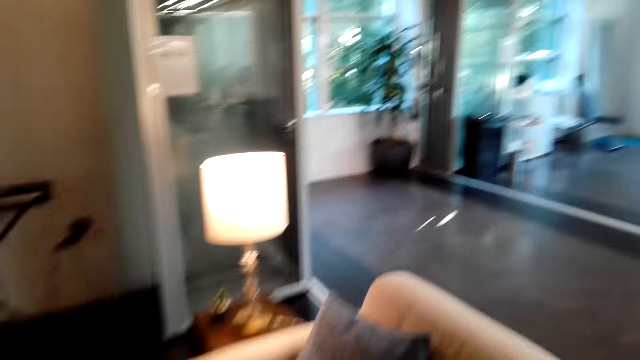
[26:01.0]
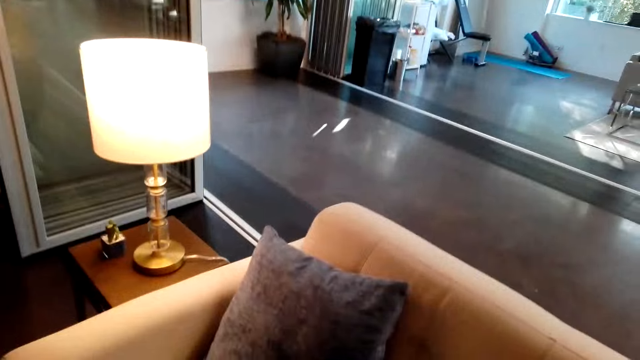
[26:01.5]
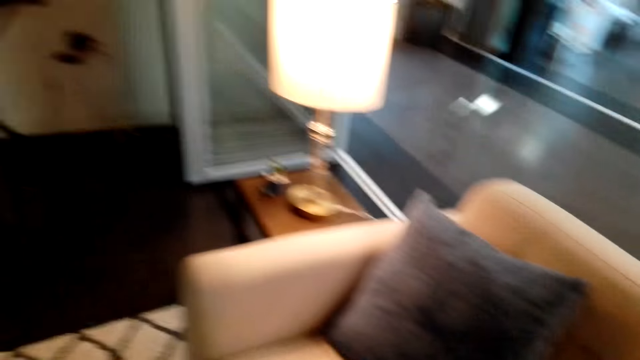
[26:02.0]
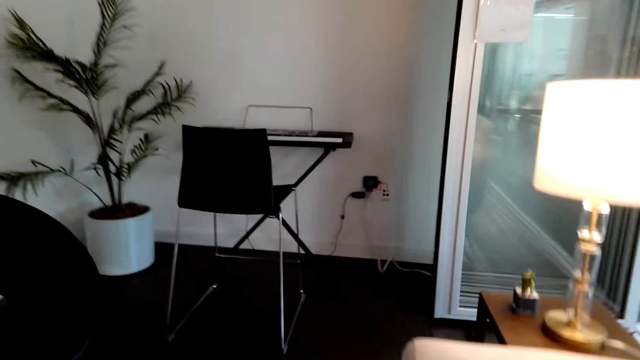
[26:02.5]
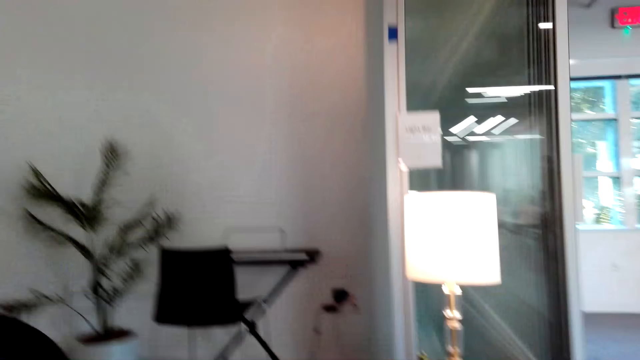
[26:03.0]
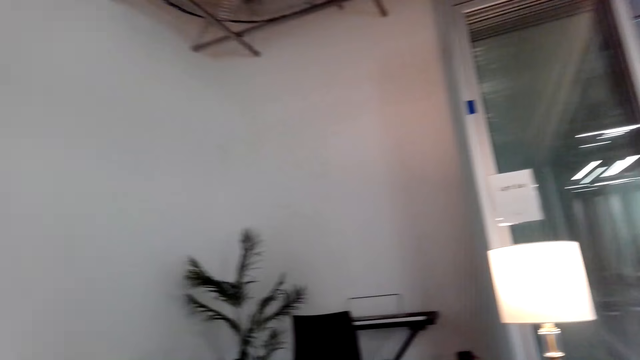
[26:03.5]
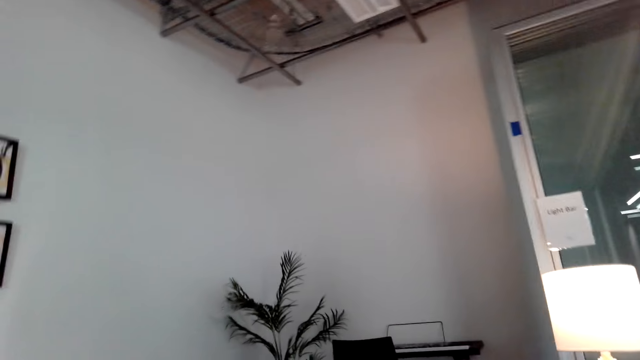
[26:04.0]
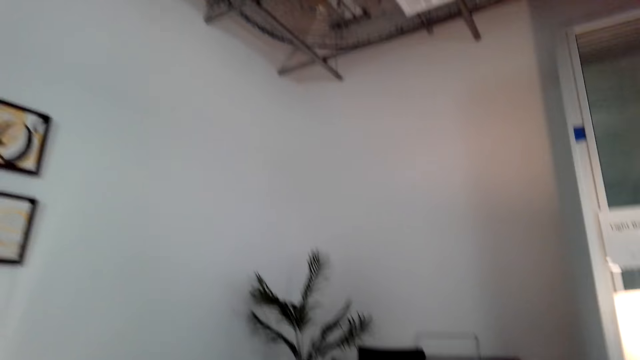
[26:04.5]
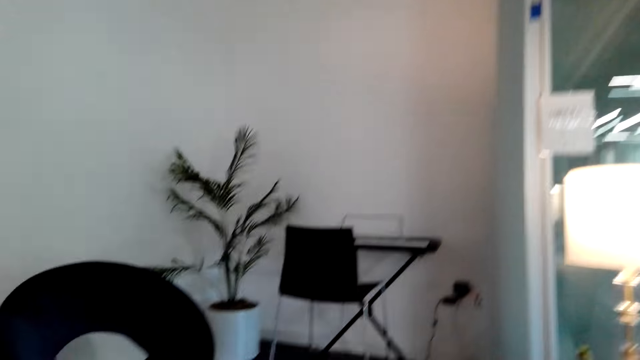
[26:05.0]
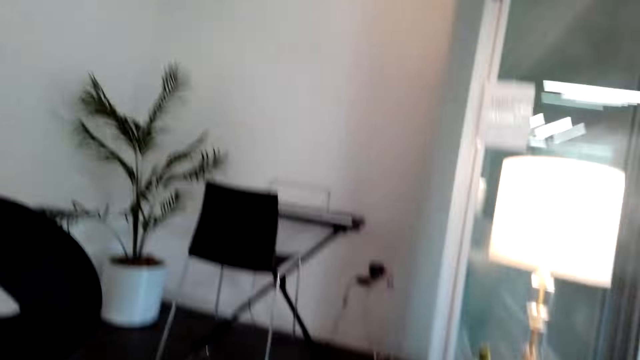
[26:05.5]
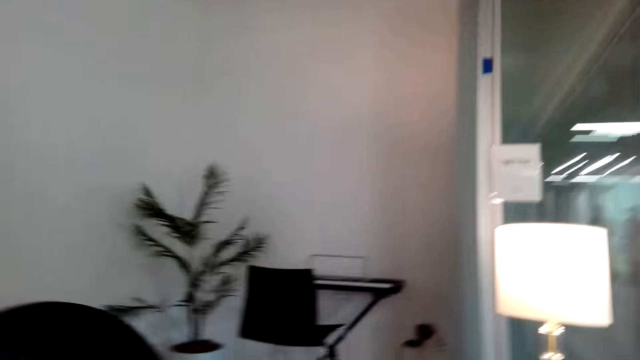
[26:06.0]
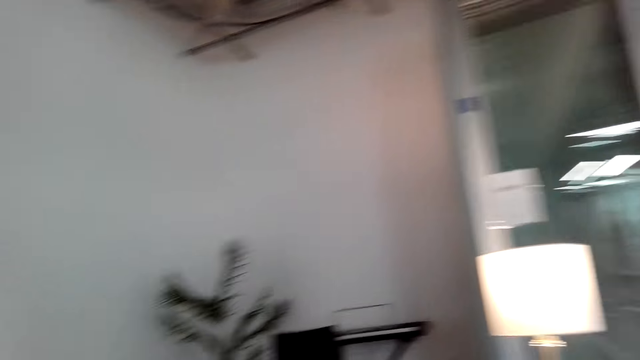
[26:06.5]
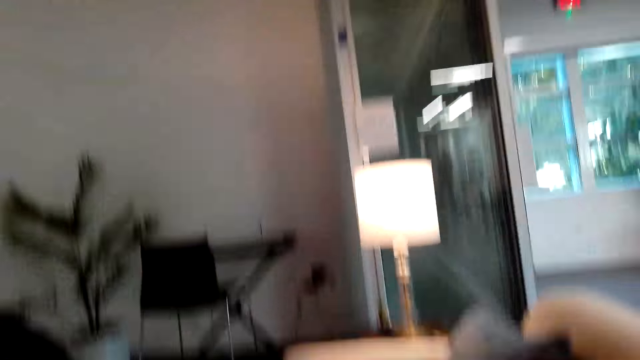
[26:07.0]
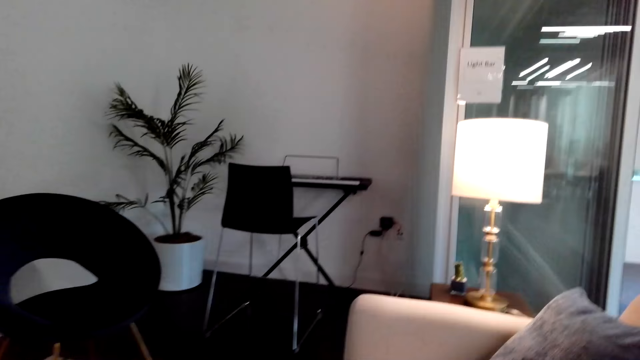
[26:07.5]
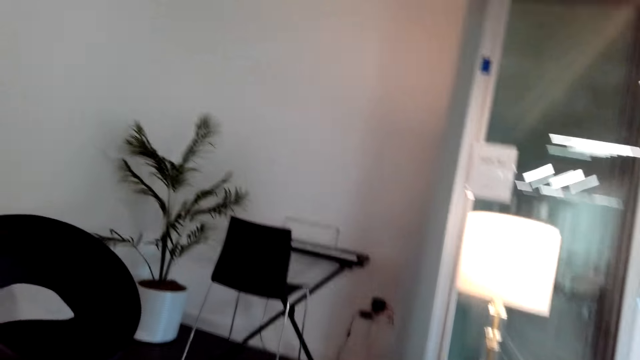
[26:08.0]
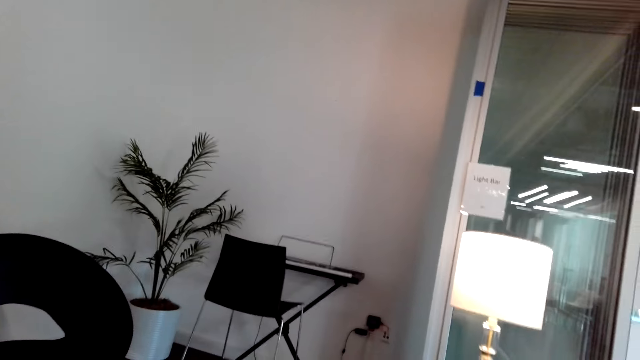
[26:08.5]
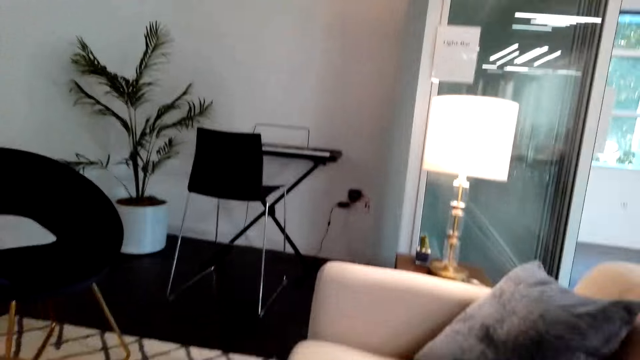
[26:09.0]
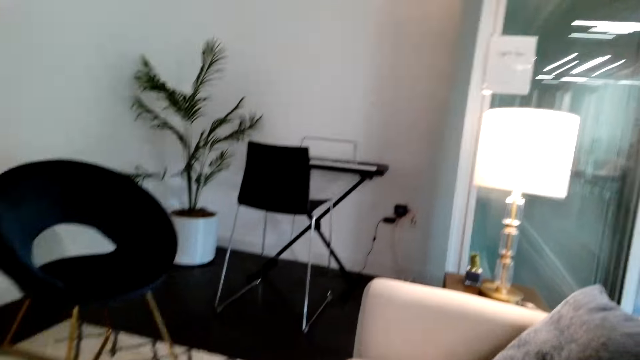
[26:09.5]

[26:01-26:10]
The camera wearer takes the call on the mobile phone. They communicate on the phone and move around the room.

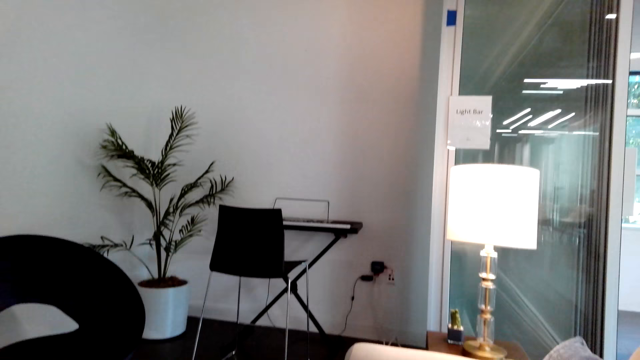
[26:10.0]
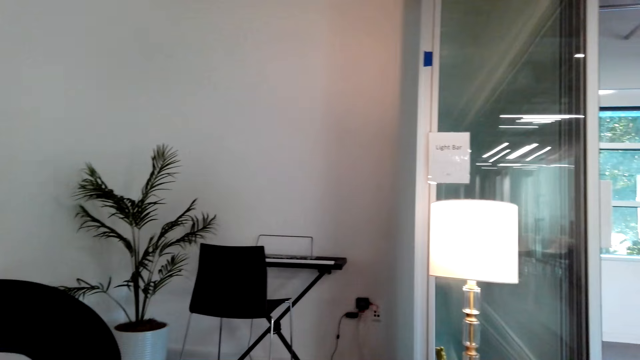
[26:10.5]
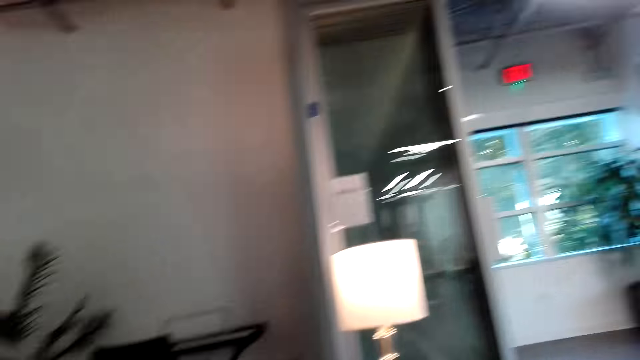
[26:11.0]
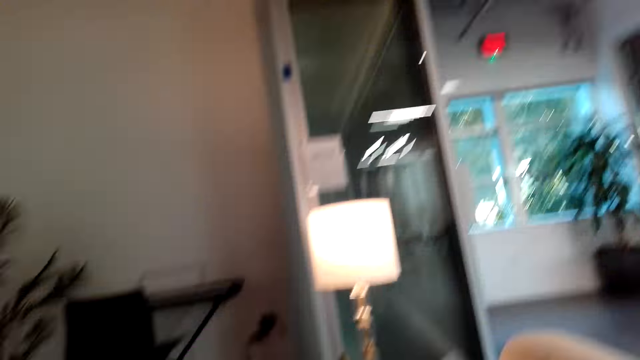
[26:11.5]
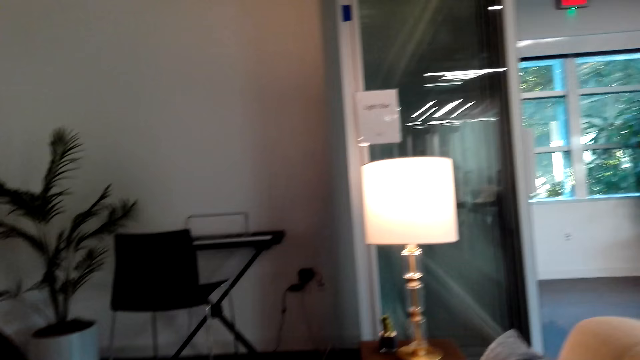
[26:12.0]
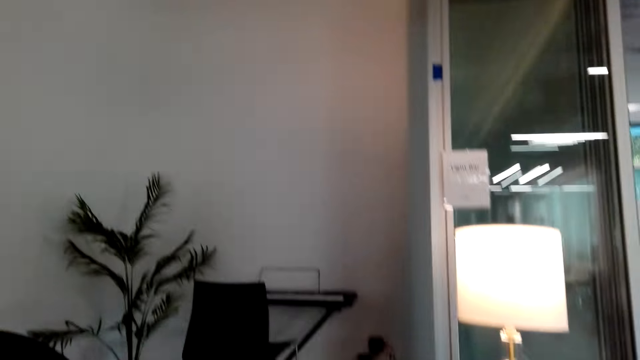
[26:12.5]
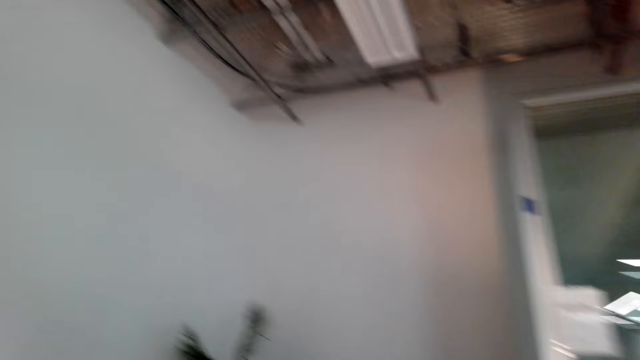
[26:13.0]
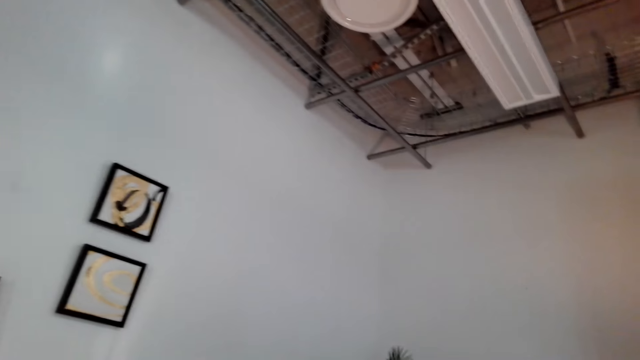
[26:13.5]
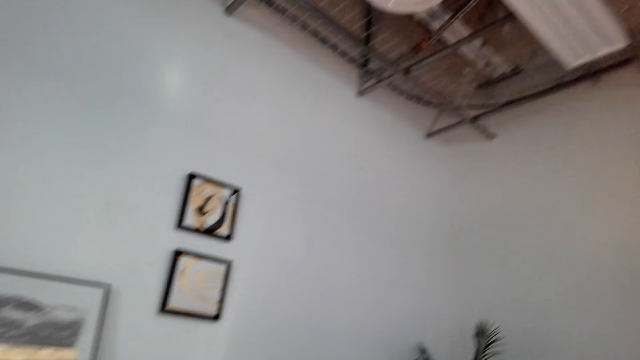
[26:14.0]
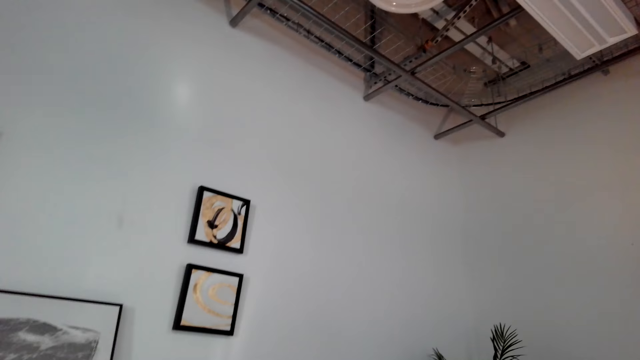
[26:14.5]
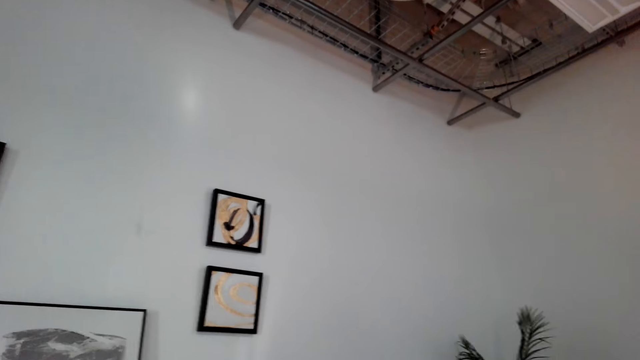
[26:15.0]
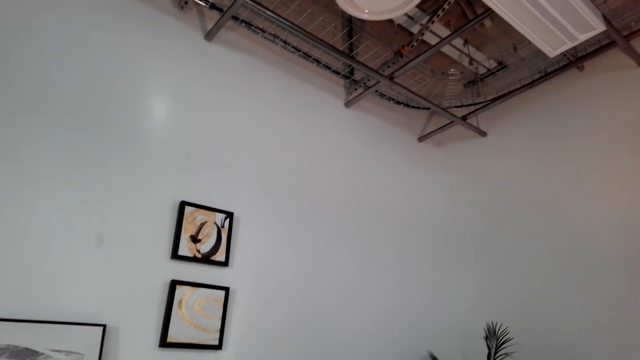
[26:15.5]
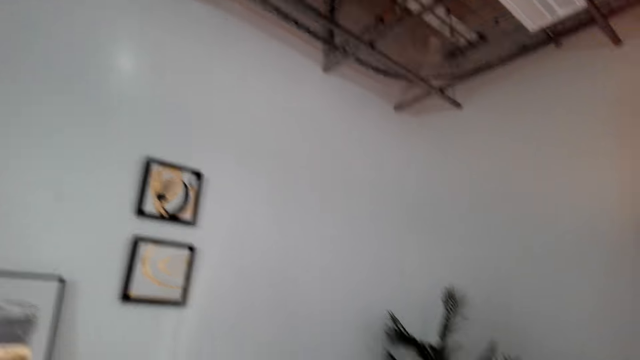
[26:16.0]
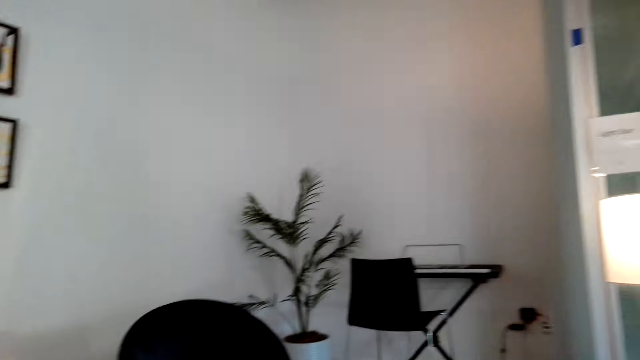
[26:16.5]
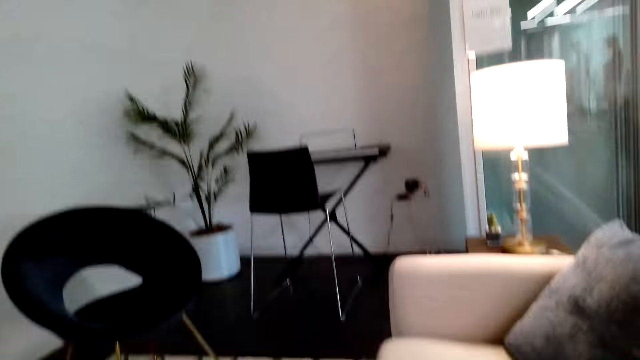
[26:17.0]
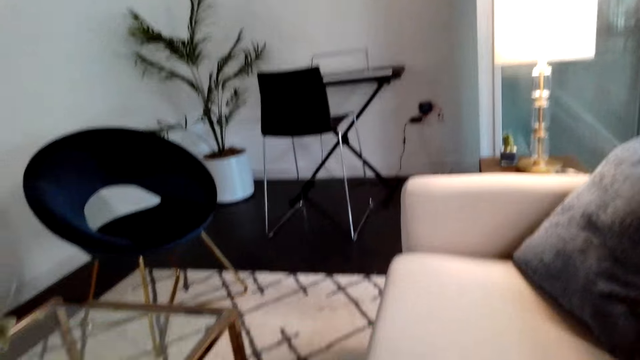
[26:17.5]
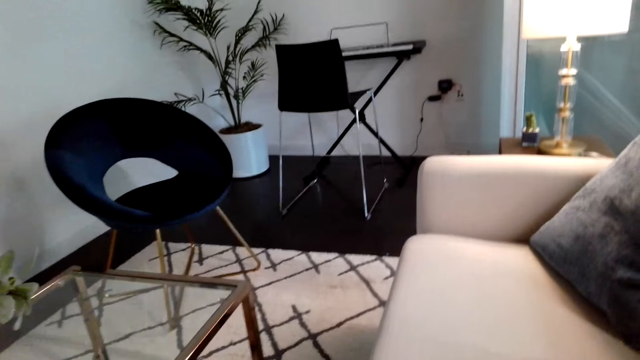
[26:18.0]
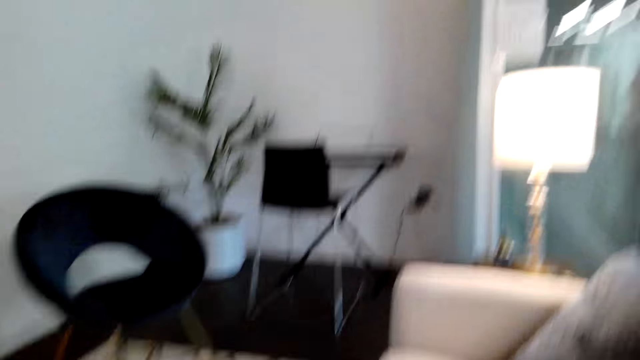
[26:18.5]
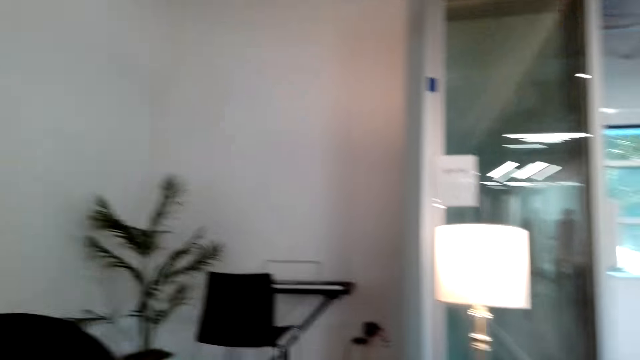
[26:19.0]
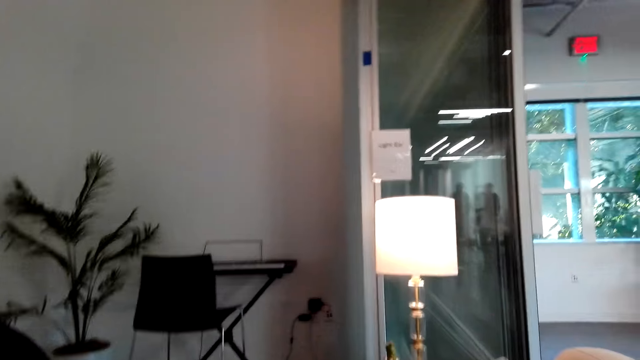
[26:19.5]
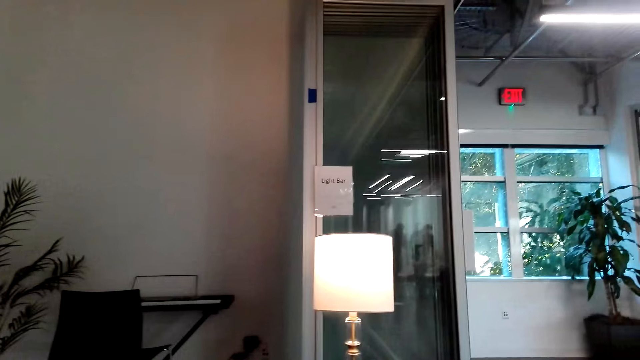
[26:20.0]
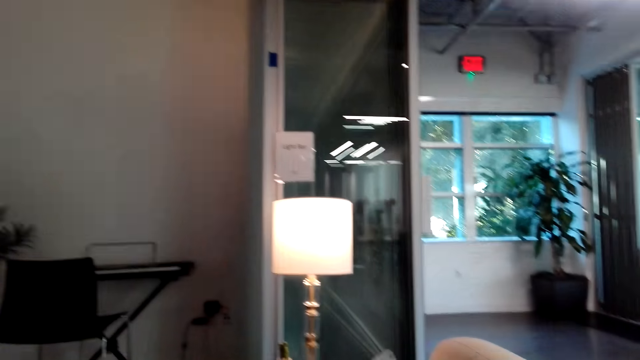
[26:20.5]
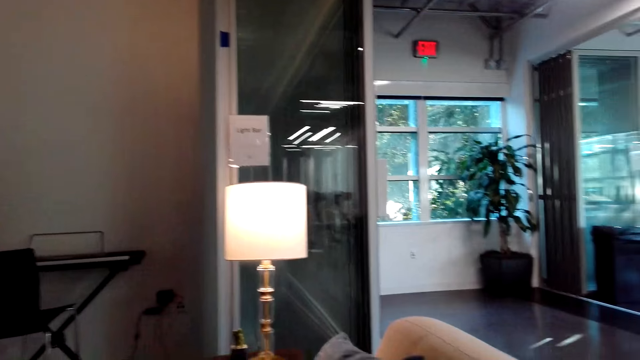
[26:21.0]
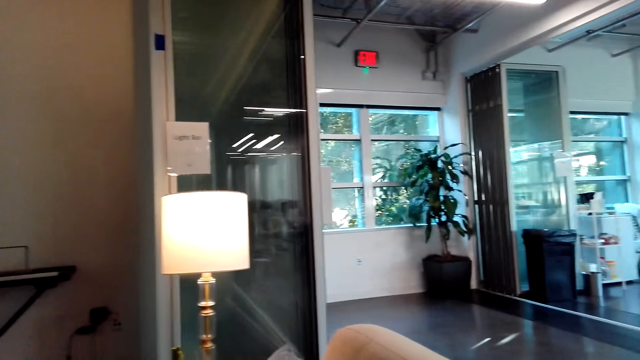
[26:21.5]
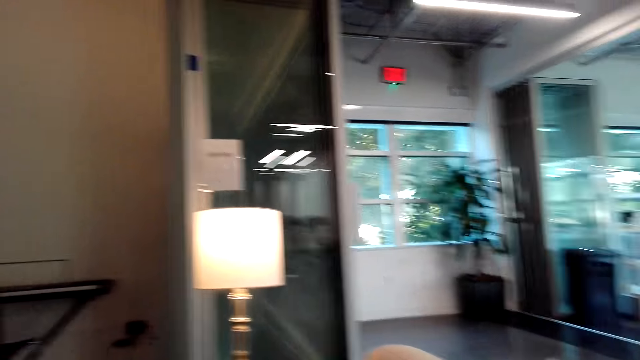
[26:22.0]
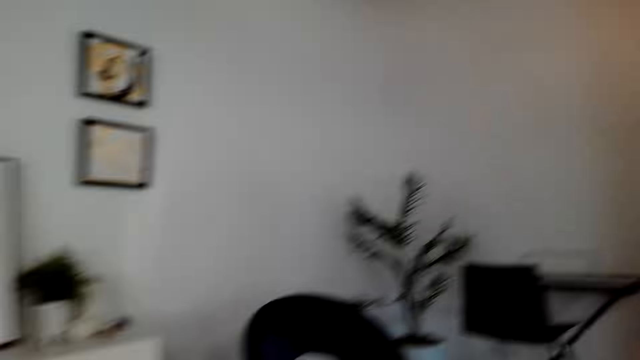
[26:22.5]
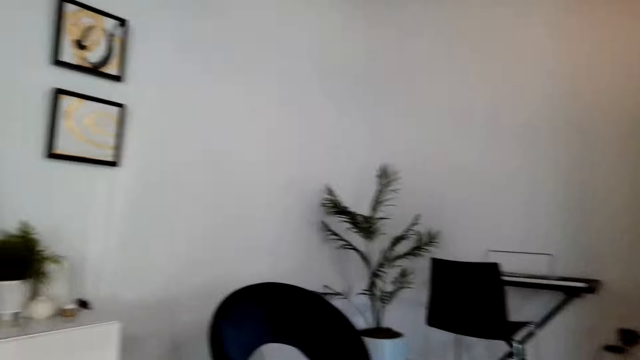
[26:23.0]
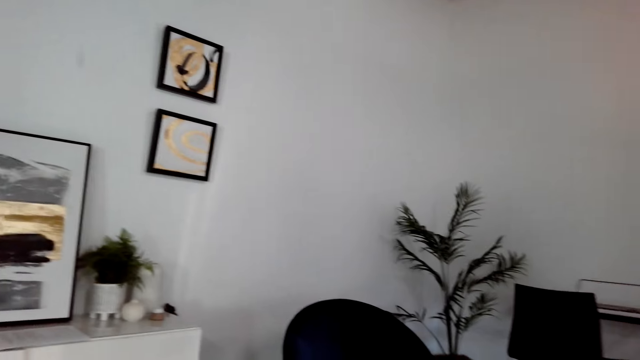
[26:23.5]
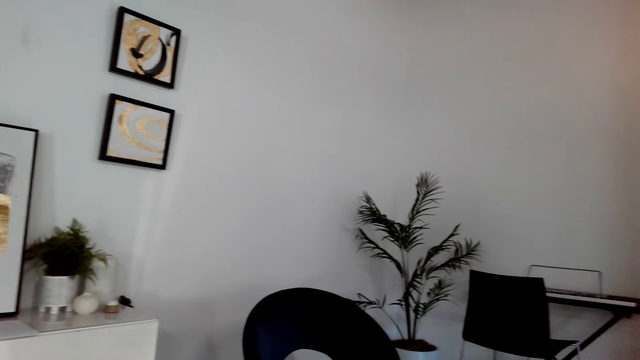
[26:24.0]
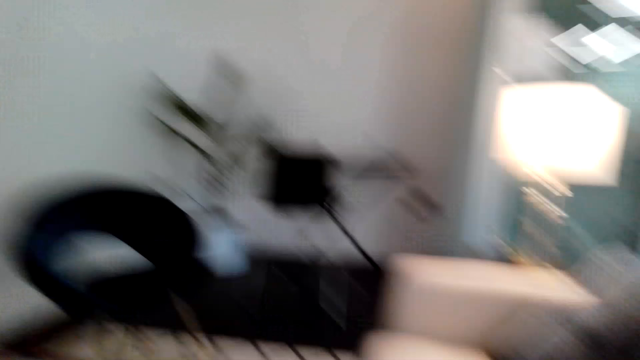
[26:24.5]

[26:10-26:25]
The camera wearer communicates on the phone. They look around the room. They communicate on the phone. They look around the room. They turn around the living room. They communicate on the phone.
